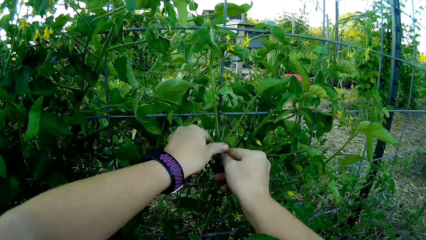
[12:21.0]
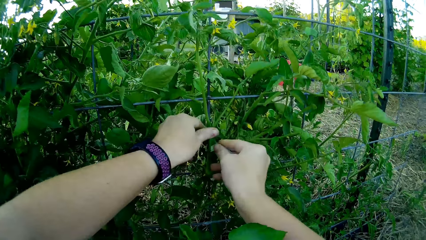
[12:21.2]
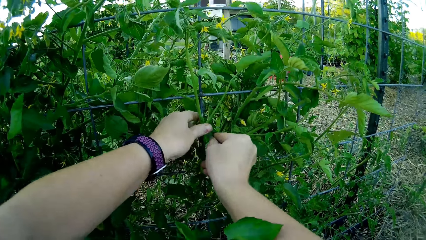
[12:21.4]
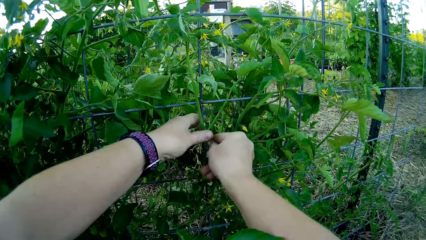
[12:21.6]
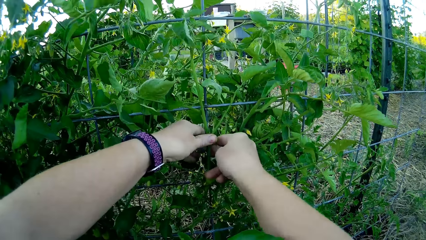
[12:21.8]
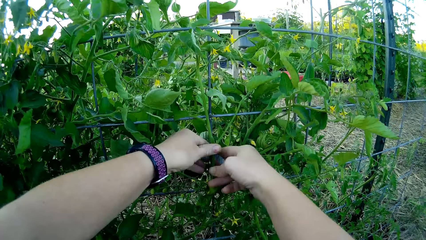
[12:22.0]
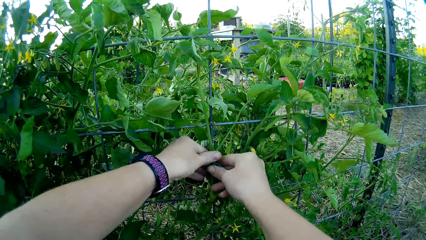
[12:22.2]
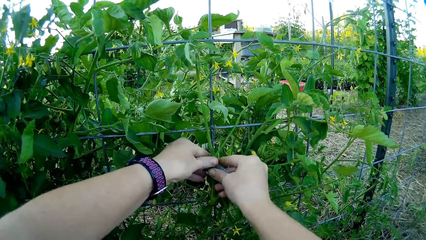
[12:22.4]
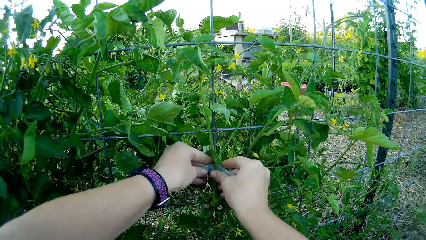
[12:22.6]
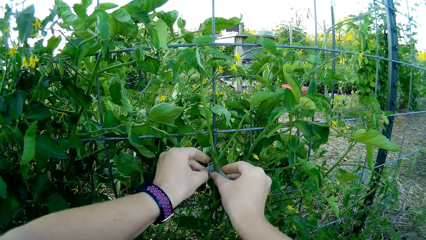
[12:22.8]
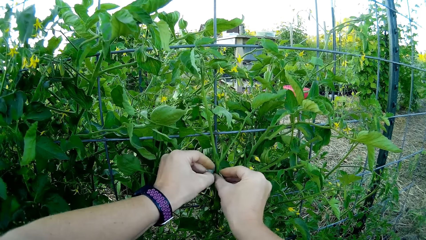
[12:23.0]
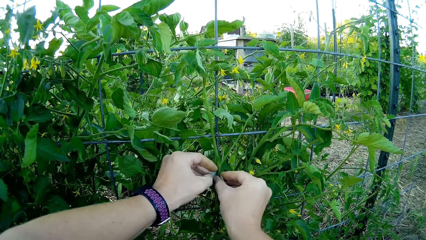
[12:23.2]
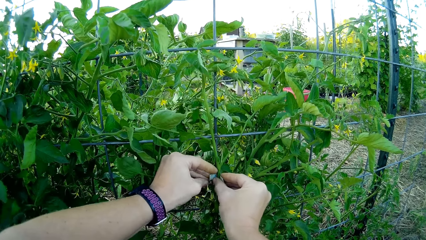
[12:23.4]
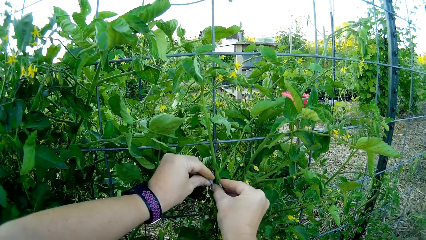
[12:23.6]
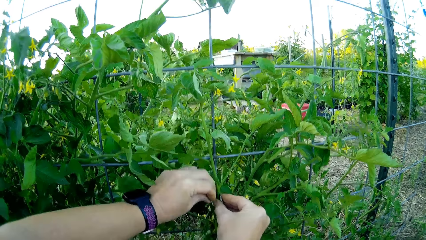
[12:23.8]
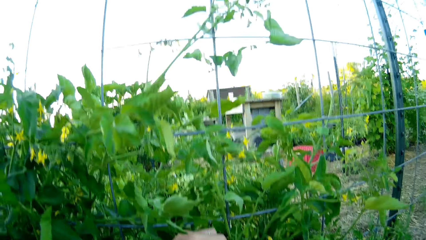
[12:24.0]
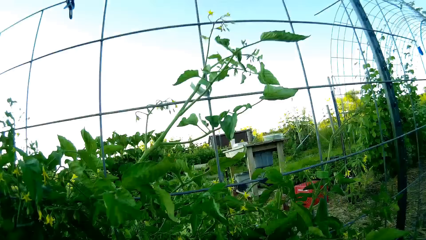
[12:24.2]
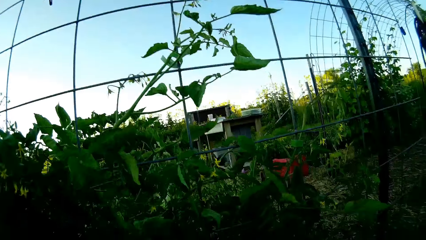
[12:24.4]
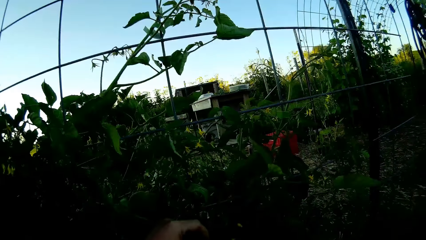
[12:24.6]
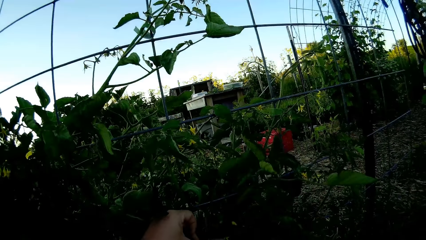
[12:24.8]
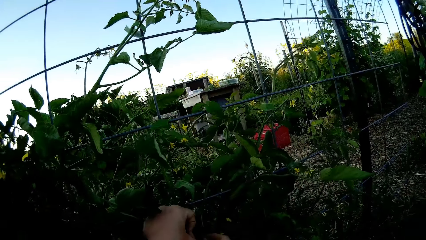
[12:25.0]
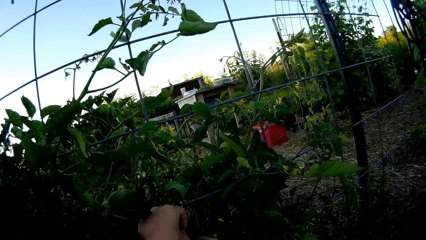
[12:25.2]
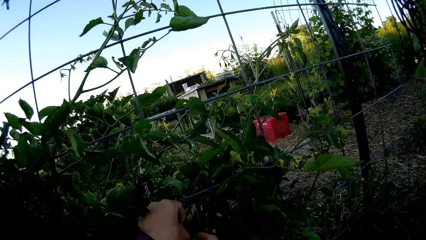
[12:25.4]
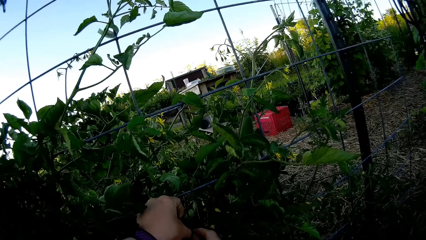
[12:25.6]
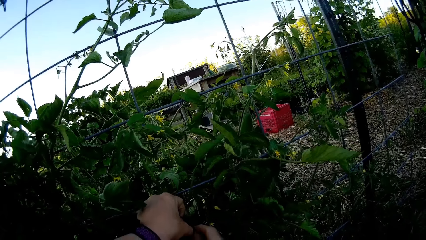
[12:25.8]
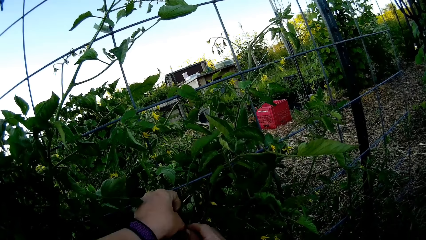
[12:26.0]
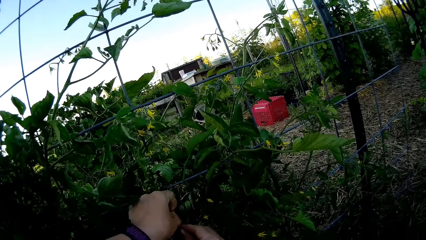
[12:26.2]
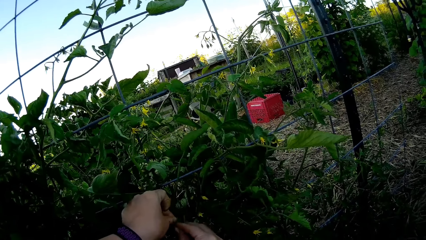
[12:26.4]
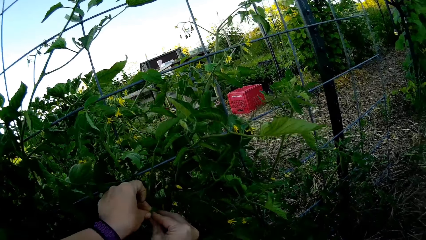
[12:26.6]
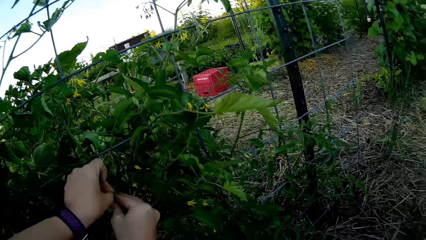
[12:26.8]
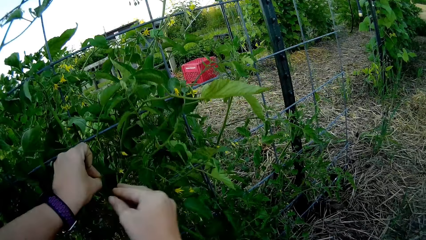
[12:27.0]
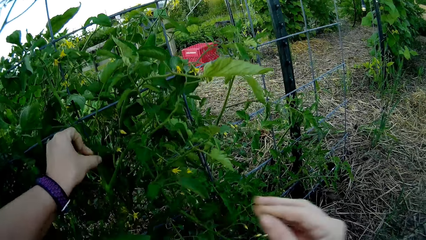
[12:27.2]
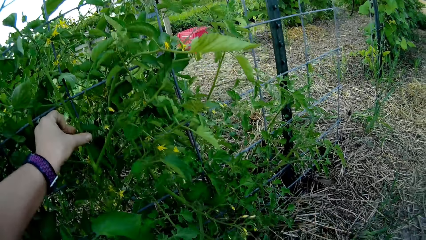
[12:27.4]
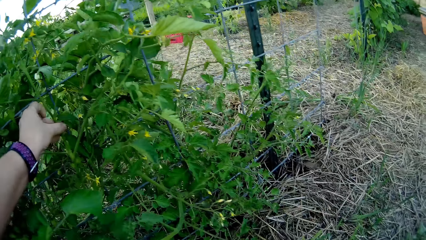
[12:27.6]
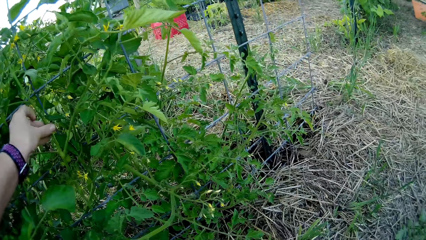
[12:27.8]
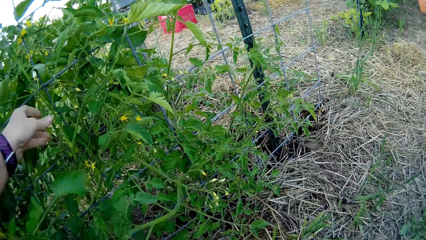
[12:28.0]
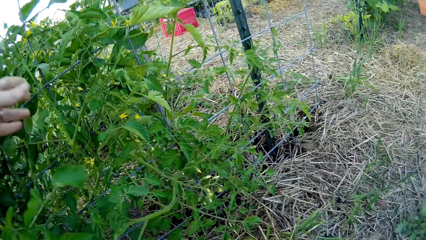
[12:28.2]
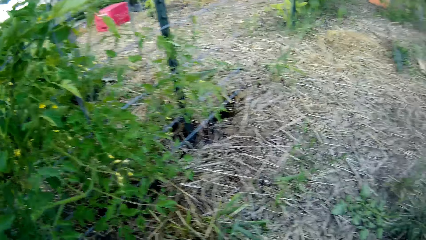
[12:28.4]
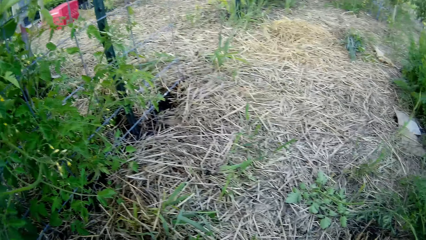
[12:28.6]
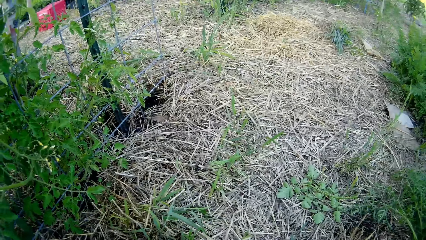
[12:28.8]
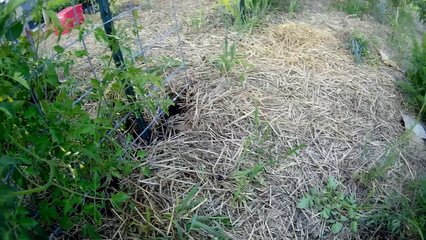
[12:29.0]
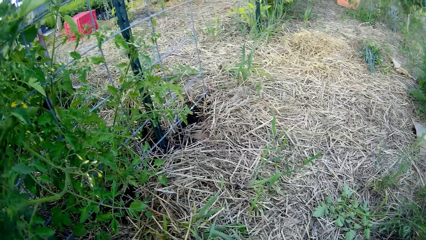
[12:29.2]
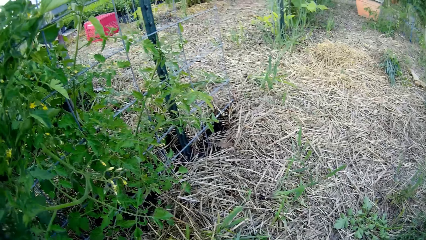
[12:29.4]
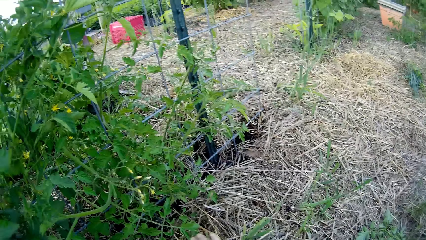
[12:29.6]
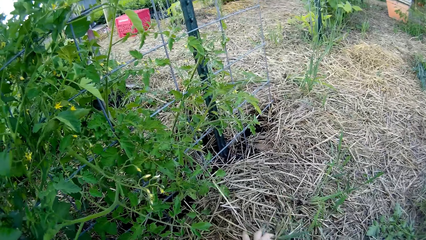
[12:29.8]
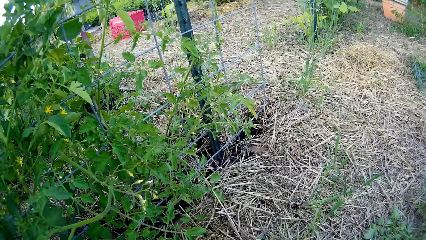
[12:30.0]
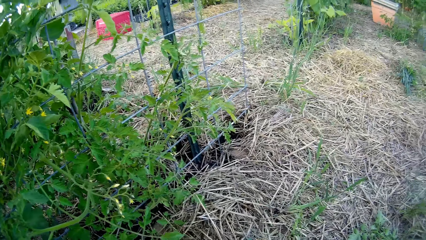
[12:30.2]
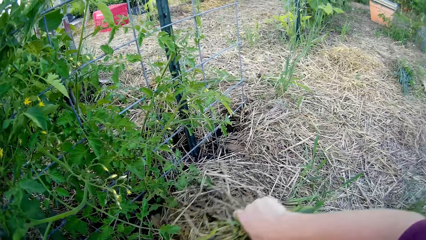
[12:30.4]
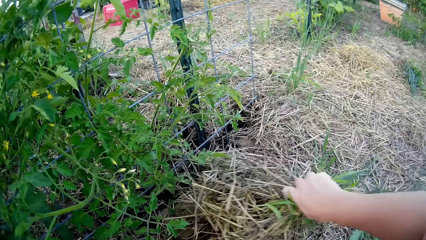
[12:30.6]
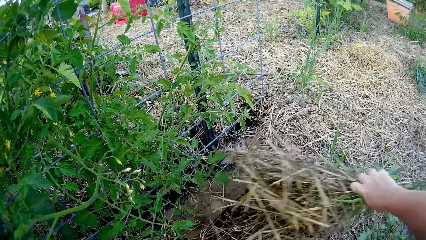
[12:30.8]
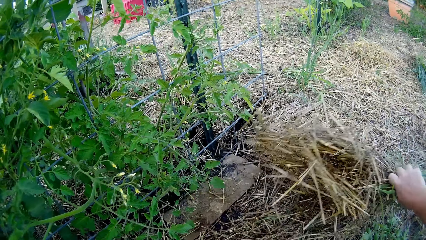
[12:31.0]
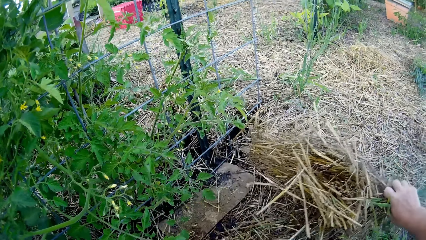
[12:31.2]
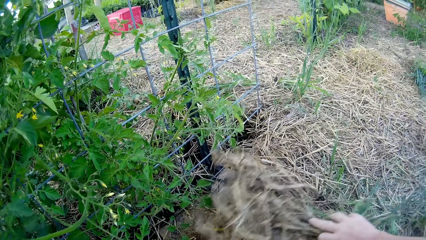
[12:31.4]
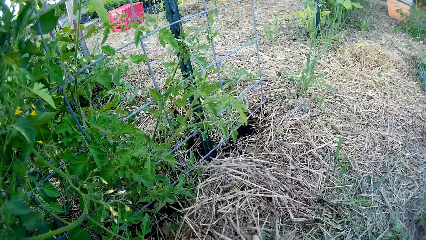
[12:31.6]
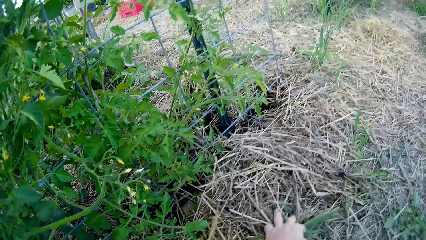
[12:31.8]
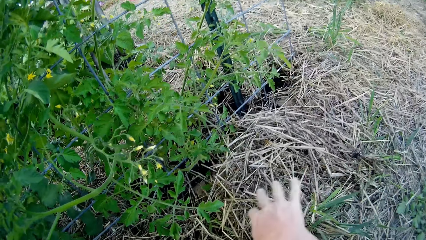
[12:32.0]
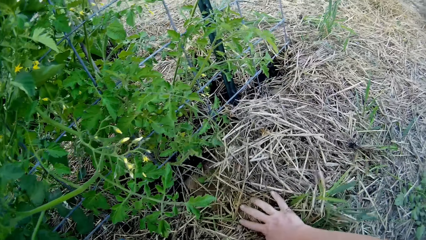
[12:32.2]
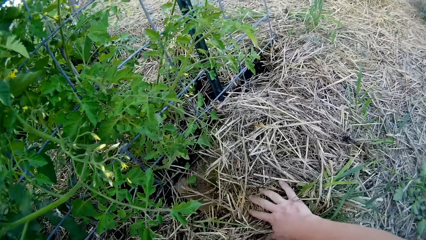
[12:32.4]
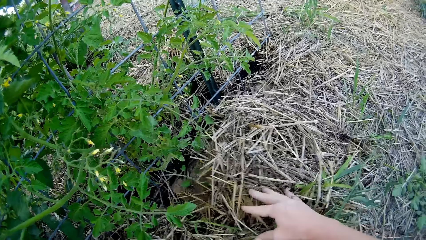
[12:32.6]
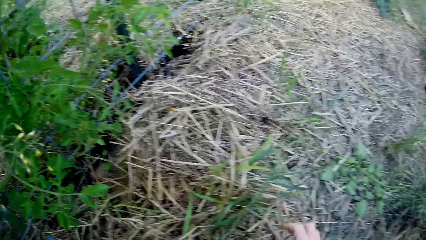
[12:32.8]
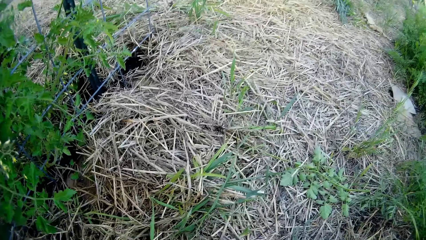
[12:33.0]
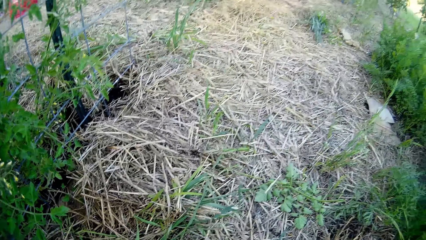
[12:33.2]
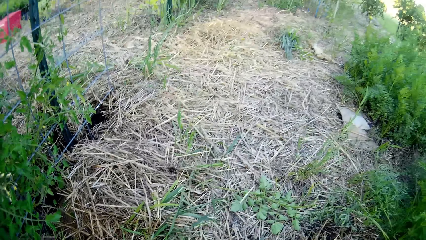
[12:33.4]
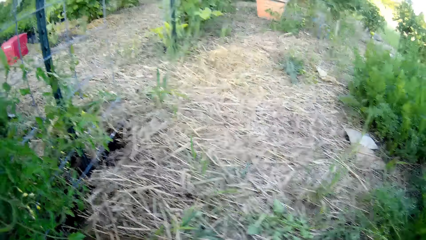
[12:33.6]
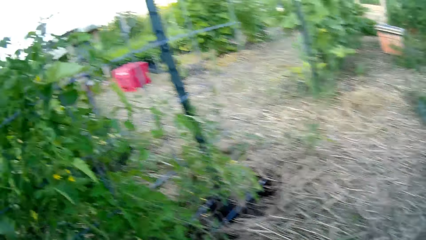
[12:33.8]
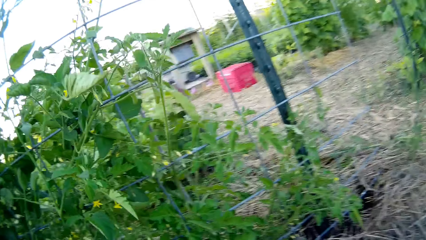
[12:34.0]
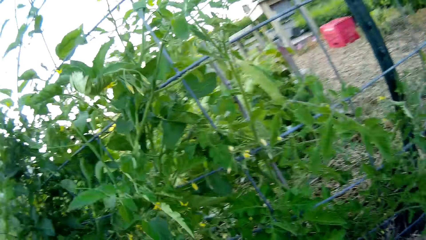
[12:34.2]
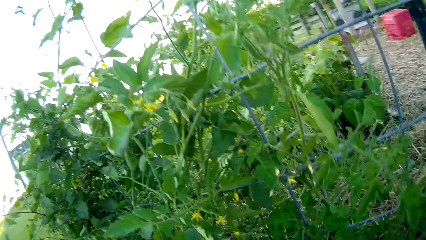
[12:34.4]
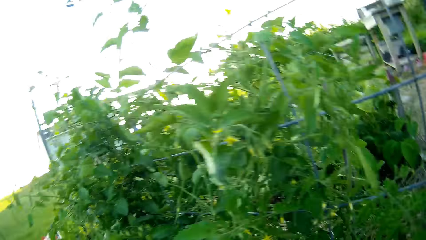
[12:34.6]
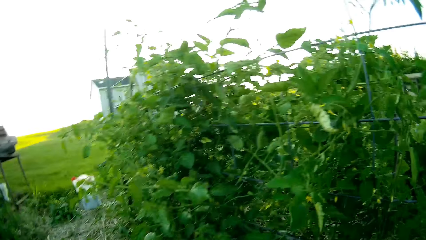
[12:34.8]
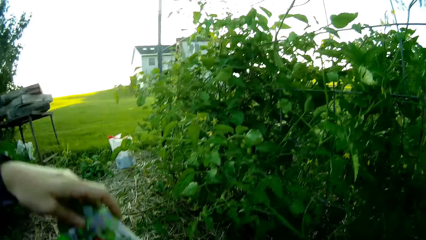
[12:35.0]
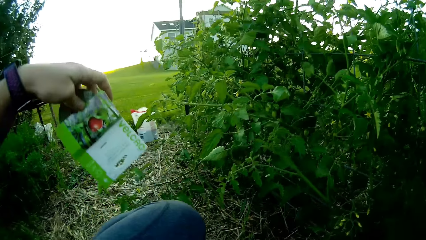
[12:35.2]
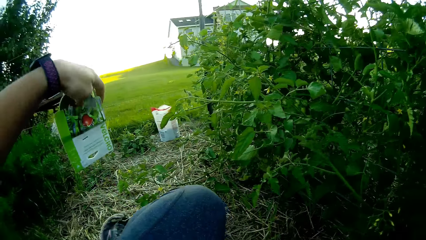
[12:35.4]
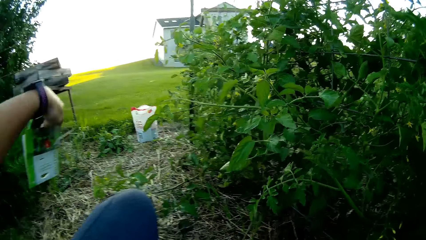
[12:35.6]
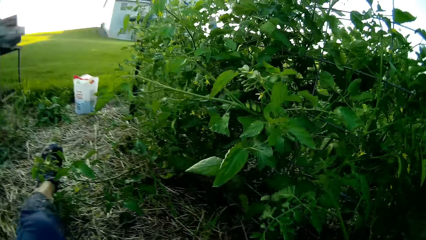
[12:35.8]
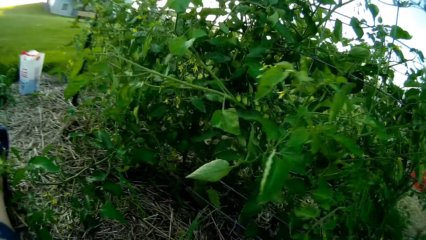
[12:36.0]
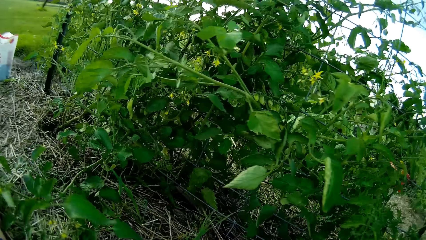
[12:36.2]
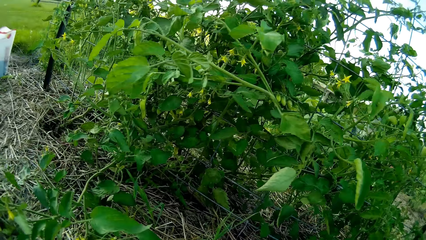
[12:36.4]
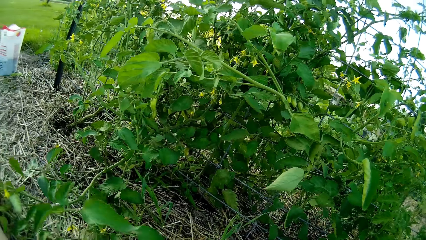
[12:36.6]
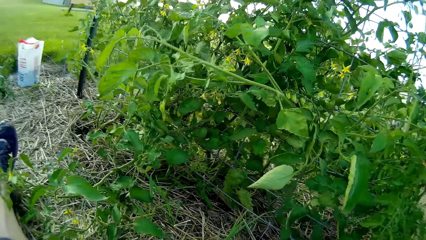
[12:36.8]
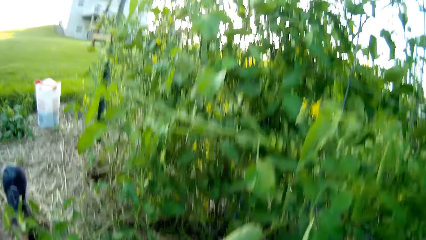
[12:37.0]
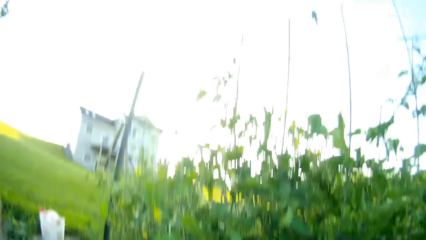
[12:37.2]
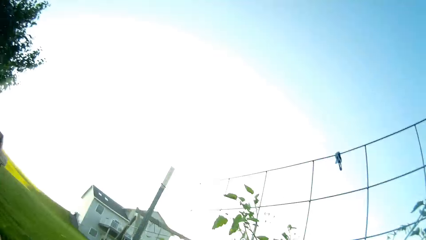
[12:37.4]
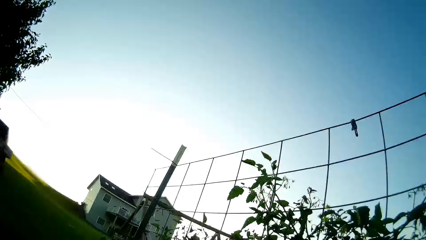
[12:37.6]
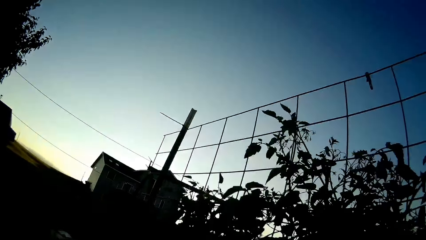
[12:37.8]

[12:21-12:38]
The camera wearer ties the plant with the sellotape. They remove the hand from the plant. They lift up the dry grass on the ground. They hold the packet.
